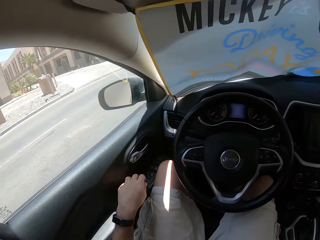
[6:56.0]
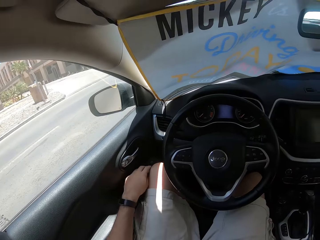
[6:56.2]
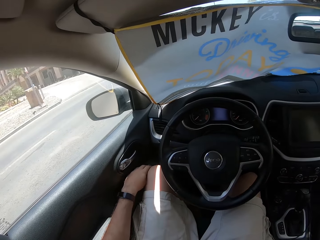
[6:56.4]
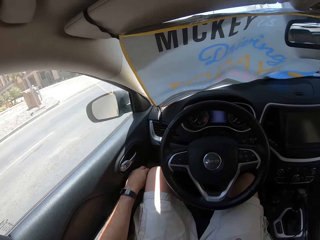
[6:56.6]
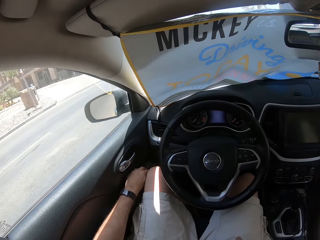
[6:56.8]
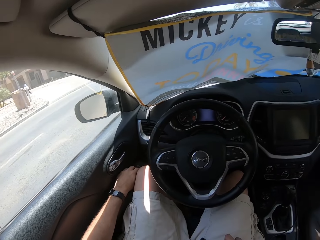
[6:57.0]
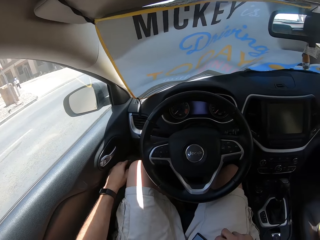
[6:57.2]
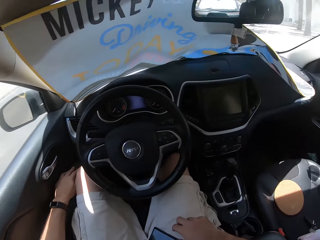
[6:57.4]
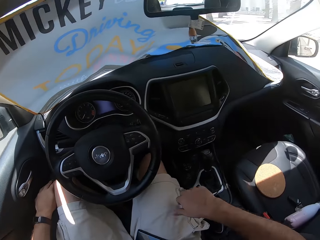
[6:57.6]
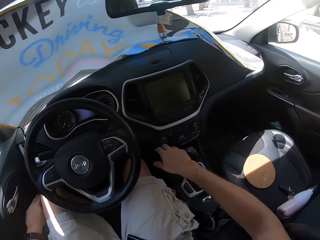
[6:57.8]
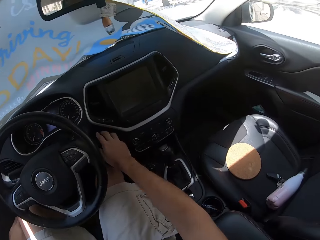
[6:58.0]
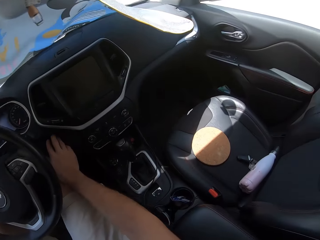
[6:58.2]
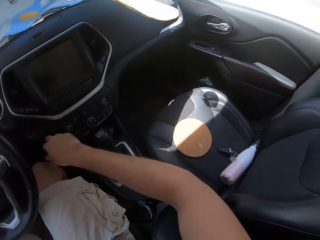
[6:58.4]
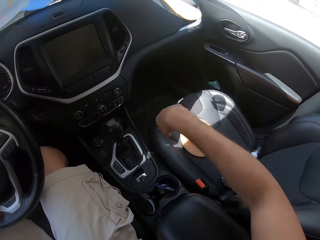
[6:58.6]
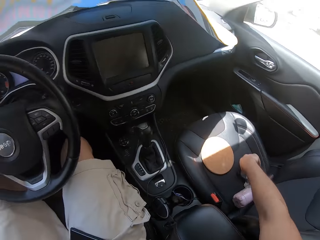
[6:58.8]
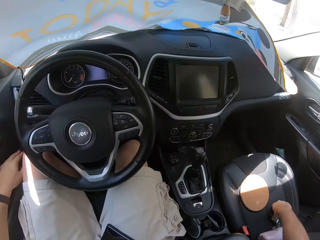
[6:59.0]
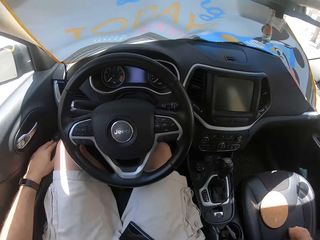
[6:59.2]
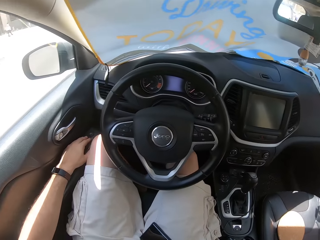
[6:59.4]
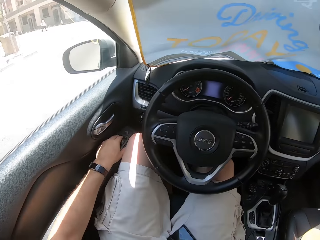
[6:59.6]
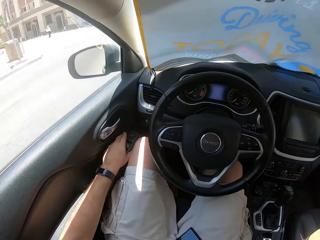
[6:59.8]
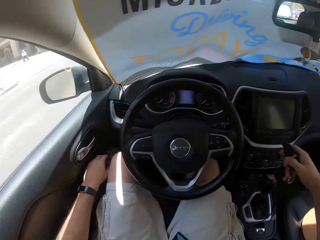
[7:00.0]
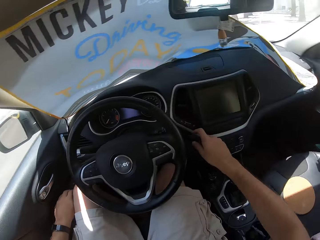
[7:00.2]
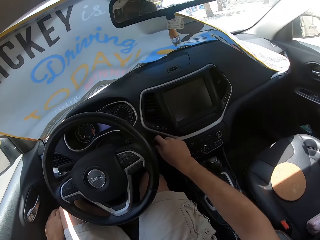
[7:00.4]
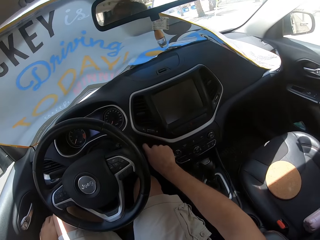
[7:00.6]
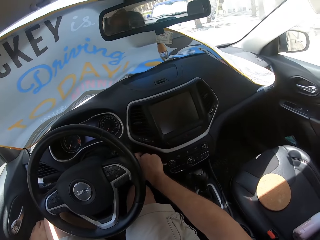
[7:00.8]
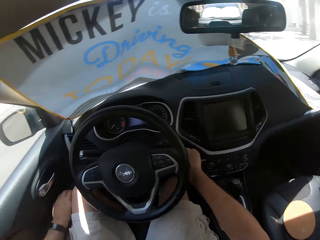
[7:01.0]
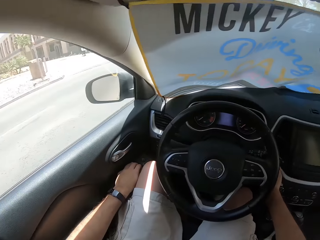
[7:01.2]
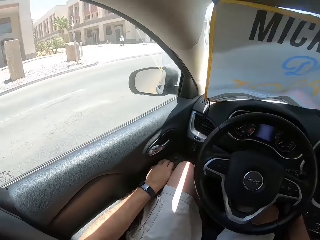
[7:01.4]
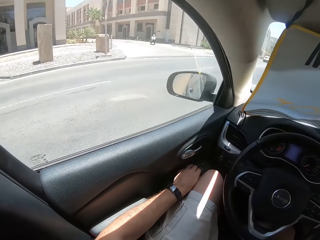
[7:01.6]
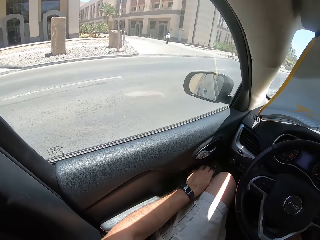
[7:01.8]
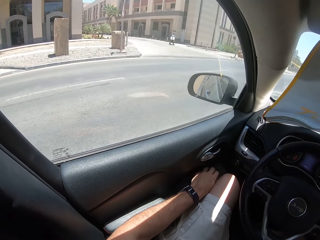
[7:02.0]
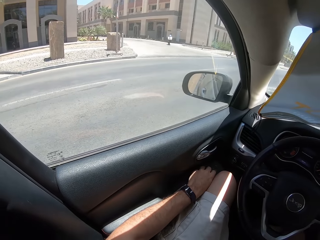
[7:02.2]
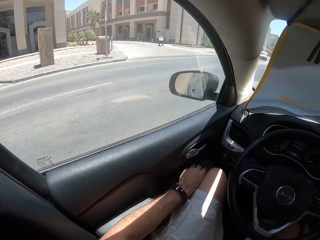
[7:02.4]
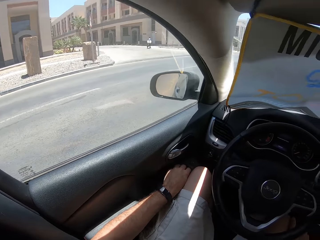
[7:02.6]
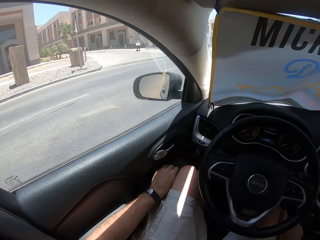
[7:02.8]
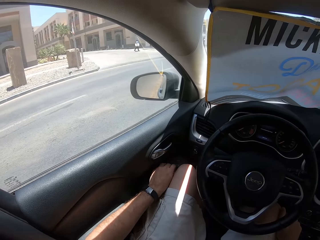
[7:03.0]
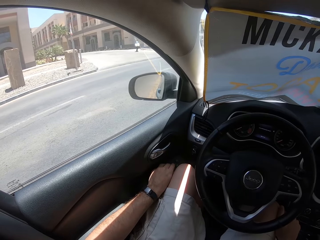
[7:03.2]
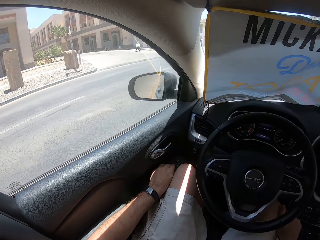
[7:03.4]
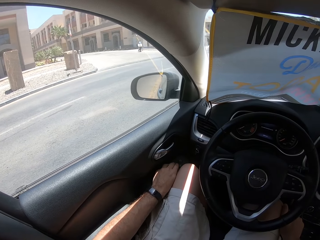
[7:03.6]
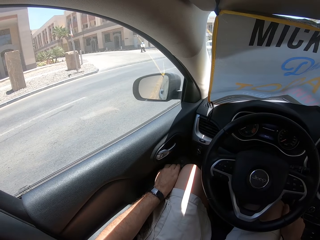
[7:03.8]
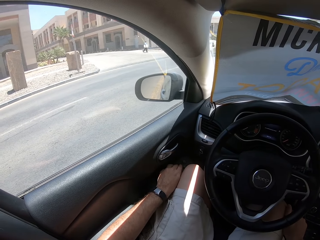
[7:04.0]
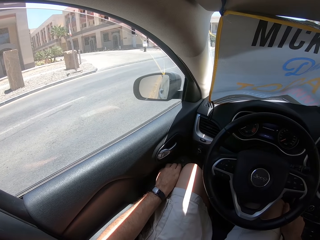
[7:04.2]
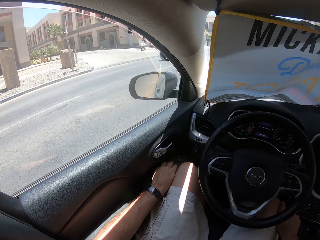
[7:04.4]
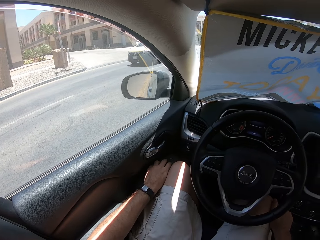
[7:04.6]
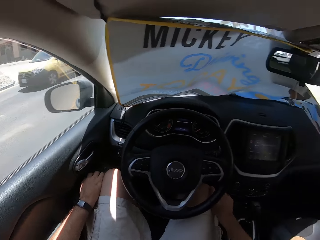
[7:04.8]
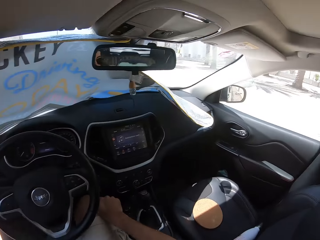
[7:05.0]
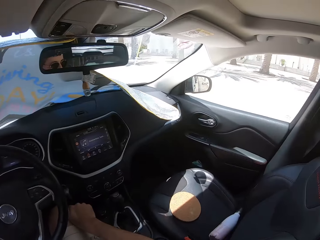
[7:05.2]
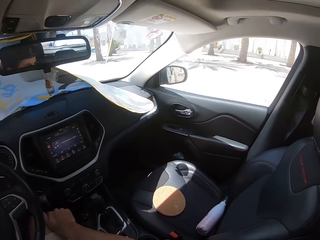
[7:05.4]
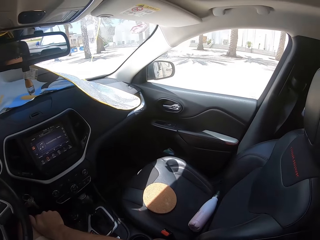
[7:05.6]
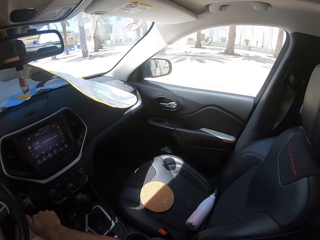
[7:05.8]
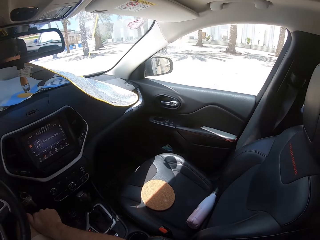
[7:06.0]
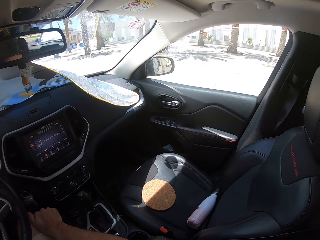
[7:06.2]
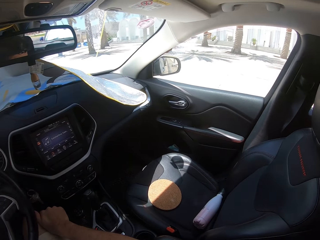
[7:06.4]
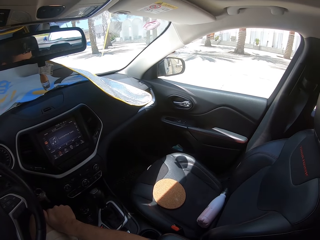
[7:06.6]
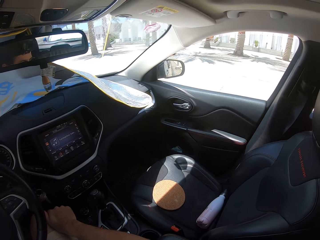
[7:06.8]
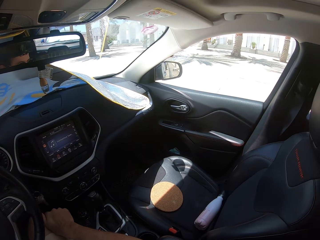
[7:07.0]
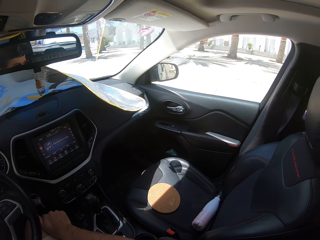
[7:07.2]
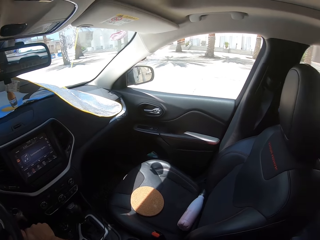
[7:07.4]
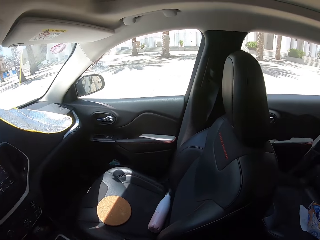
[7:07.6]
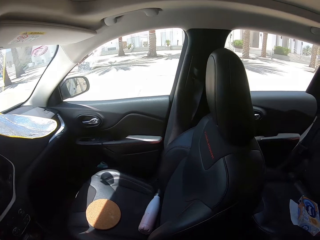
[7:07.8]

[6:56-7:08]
The camera wearer opens the window. They reach for the ignition, pick up the car keys, and look around.

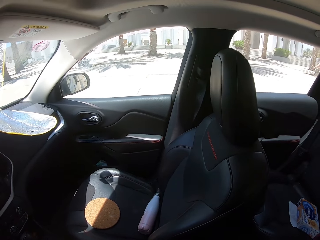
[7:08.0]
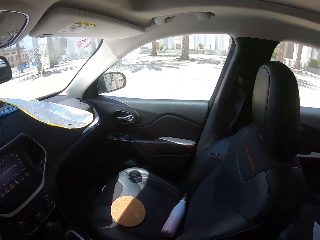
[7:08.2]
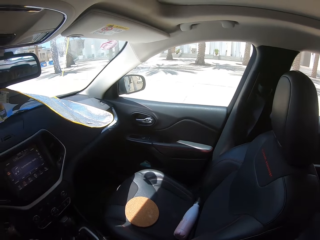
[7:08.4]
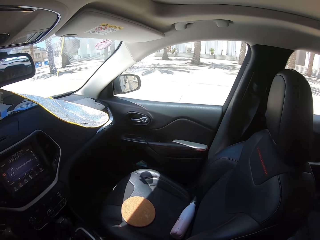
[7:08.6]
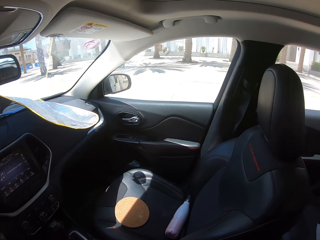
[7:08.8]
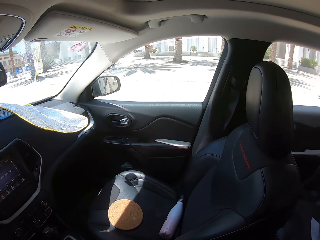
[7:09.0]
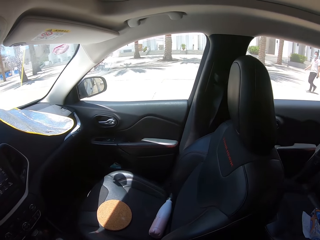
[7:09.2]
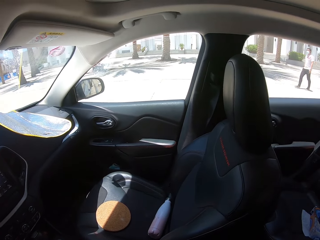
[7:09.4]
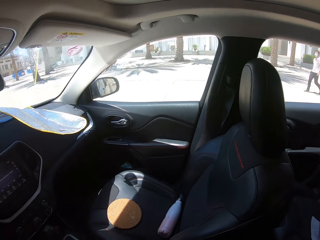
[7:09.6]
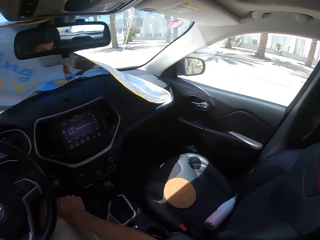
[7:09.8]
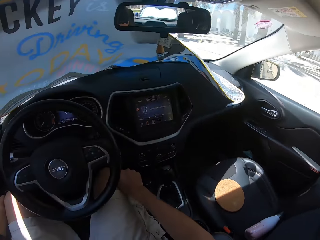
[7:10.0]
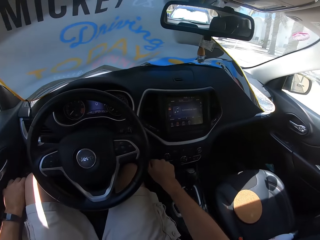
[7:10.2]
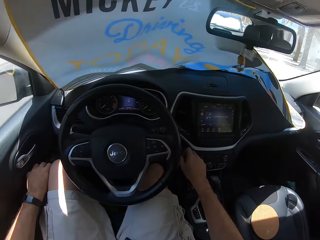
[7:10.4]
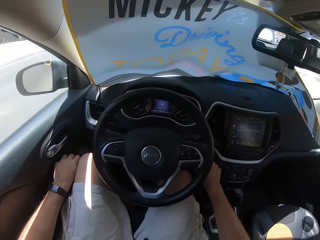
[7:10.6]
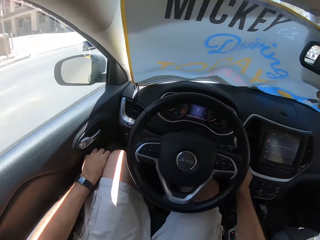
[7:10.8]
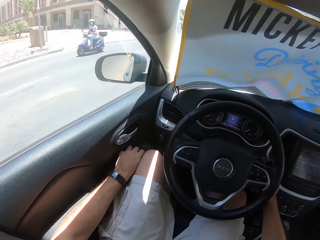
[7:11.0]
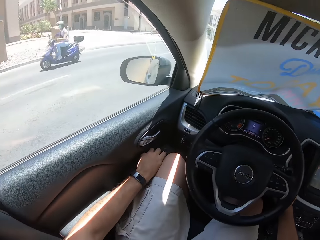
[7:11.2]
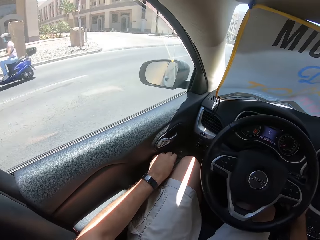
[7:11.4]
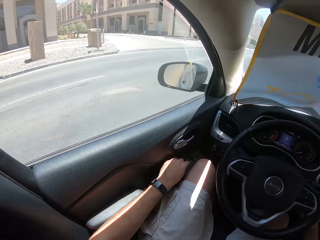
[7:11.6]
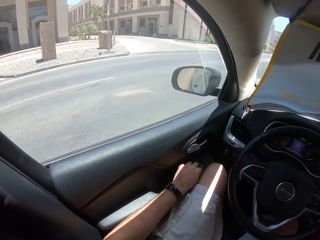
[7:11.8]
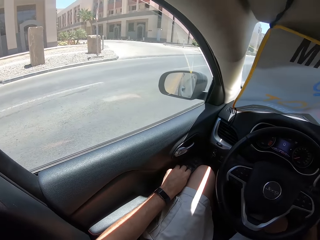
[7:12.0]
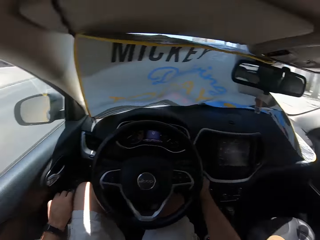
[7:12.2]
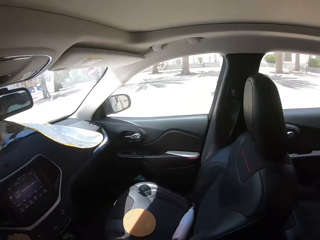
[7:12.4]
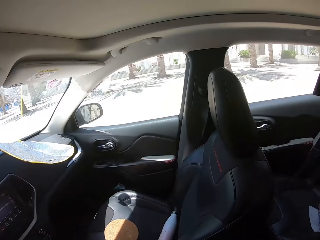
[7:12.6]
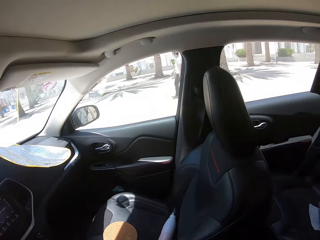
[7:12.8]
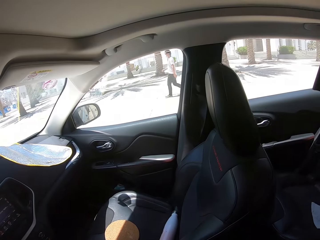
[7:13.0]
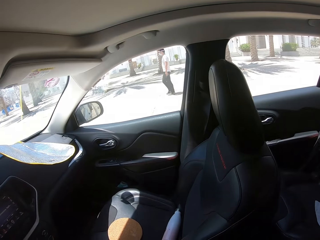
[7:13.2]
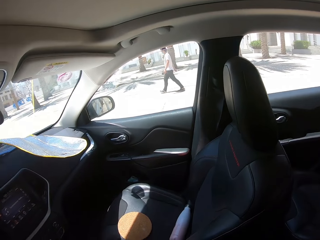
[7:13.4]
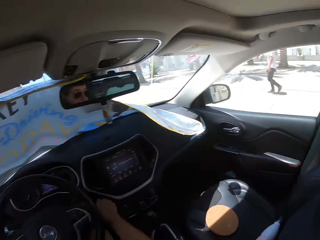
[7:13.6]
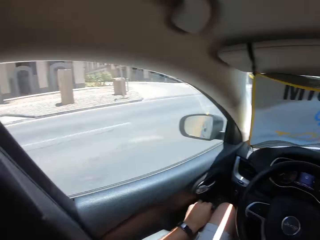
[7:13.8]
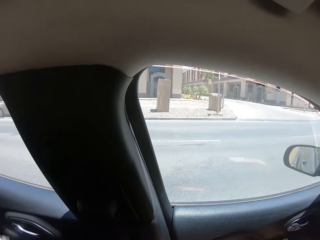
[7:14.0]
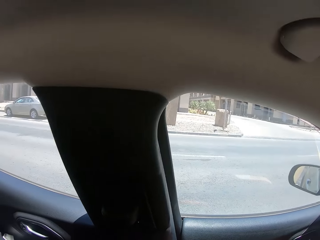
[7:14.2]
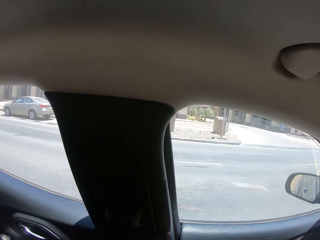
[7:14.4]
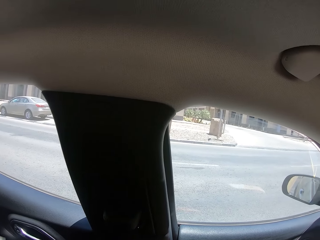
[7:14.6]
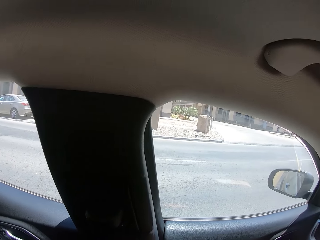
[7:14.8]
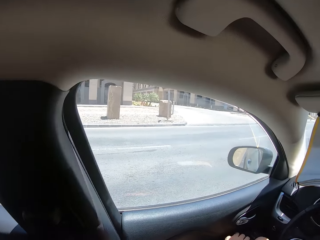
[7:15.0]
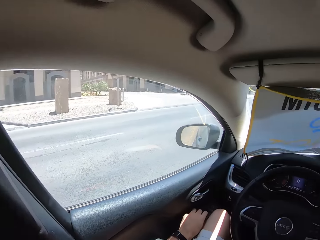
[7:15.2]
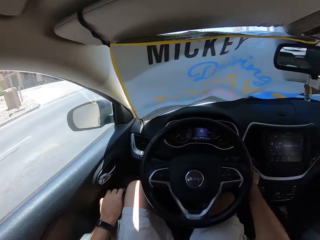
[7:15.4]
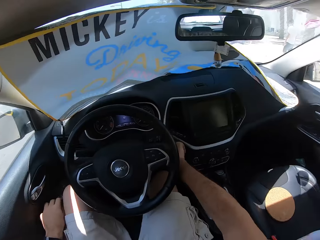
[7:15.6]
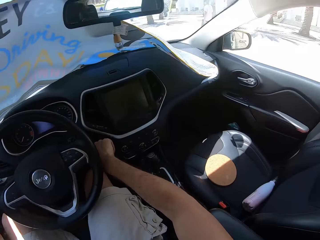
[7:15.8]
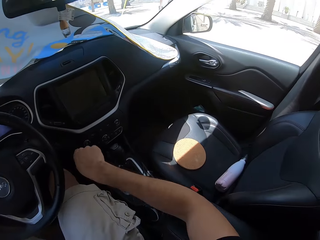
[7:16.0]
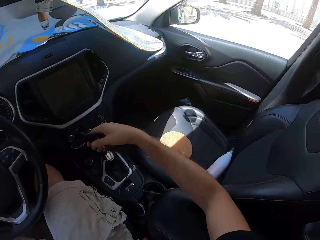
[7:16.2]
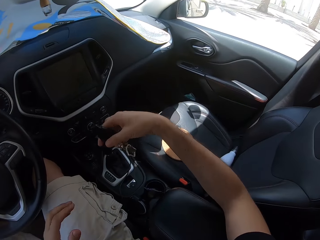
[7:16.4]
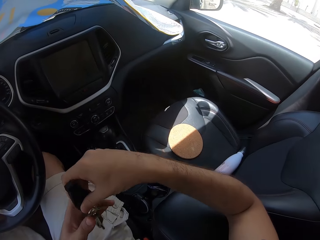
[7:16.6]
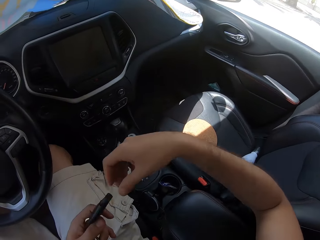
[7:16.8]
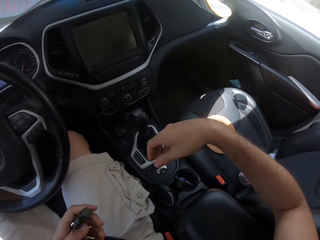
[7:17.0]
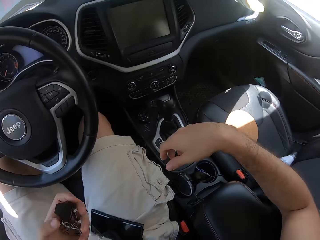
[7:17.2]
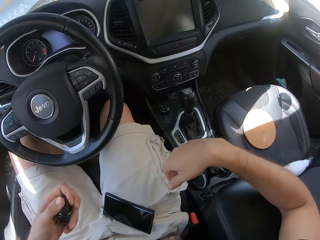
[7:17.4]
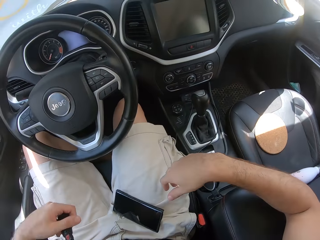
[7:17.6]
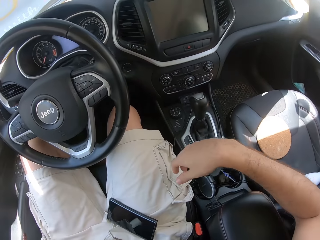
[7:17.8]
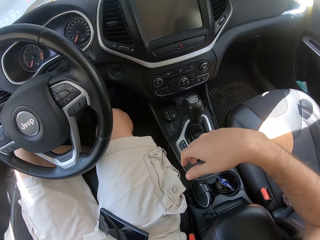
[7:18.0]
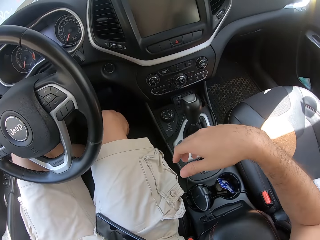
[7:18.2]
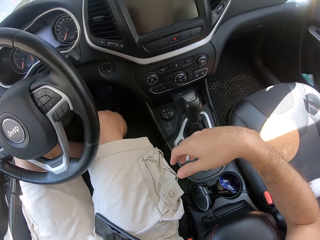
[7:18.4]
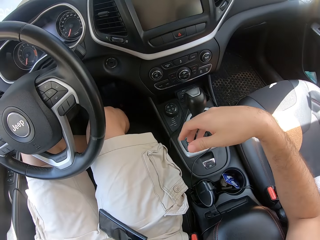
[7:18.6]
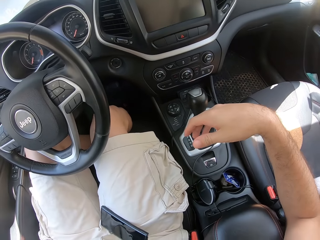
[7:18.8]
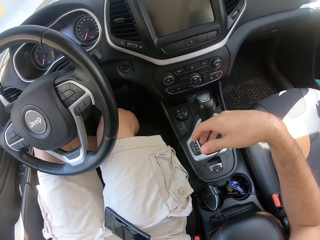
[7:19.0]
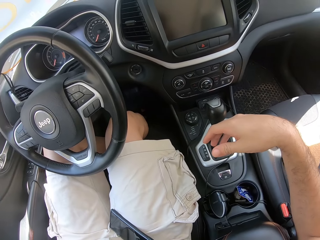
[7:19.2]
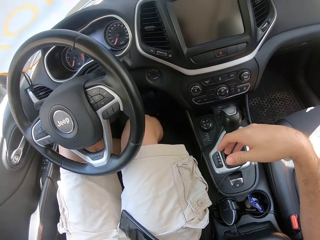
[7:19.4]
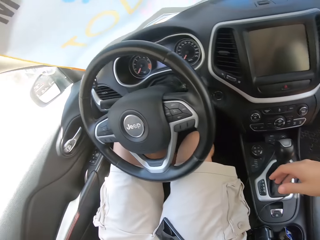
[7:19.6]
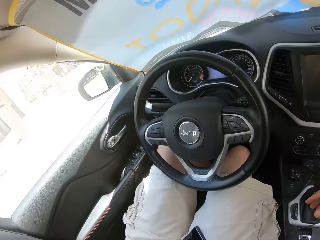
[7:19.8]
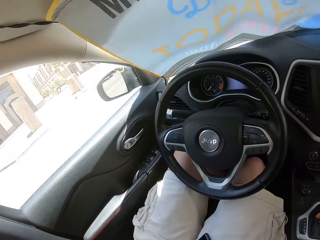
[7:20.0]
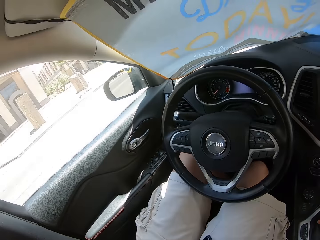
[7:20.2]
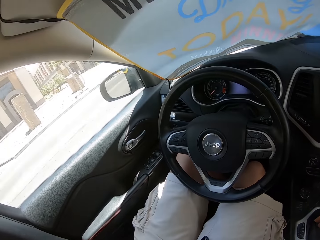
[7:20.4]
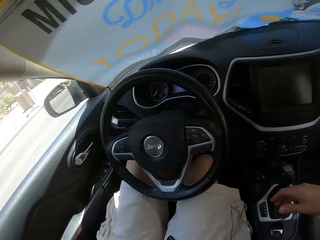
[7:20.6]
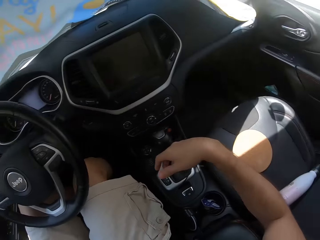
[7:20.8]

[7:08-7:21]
The camera wearer pulls out the car keys. They place the car keys in the pocket.
